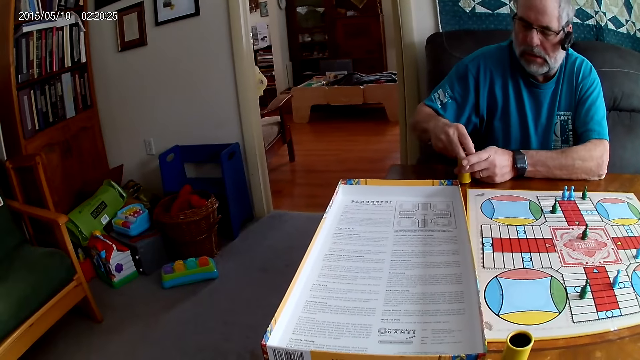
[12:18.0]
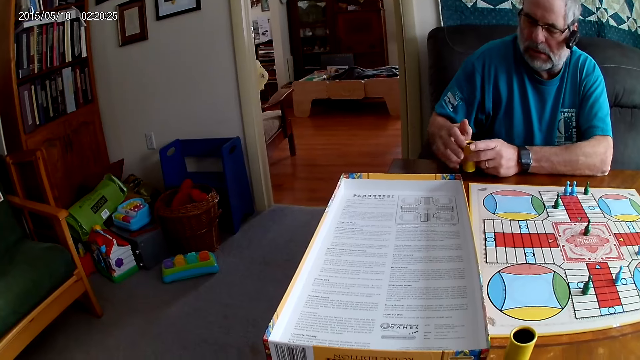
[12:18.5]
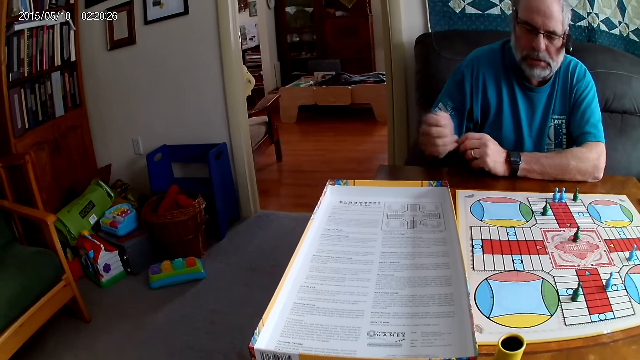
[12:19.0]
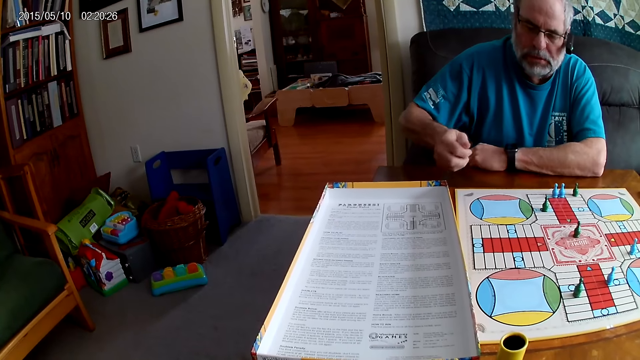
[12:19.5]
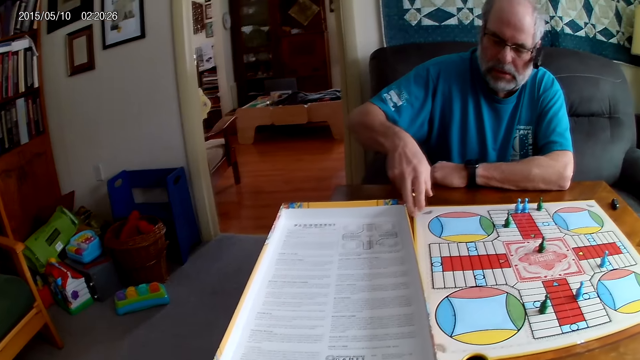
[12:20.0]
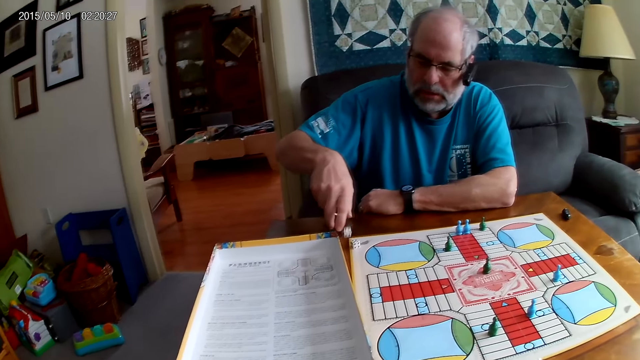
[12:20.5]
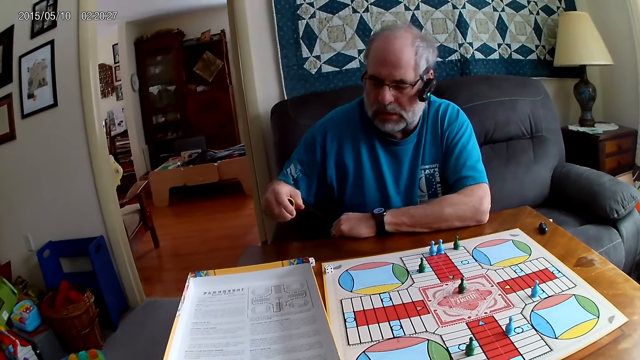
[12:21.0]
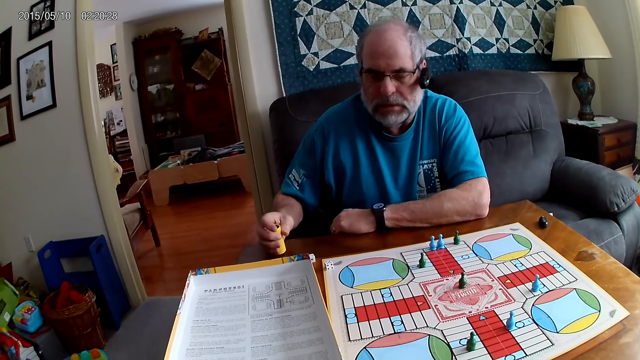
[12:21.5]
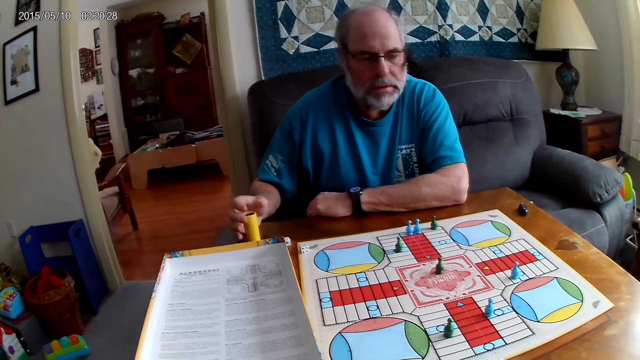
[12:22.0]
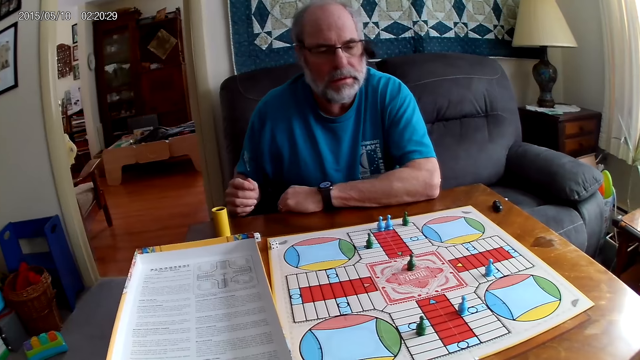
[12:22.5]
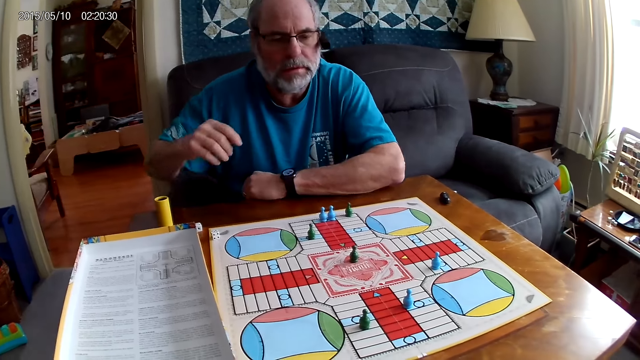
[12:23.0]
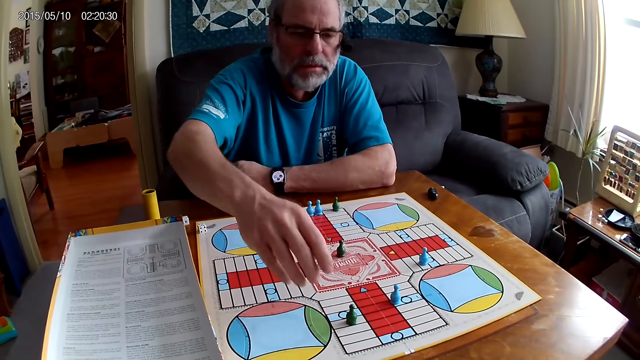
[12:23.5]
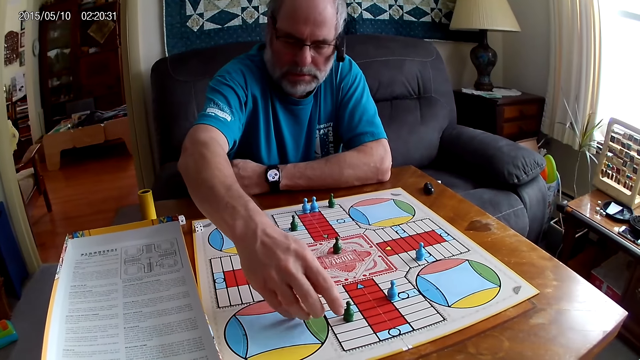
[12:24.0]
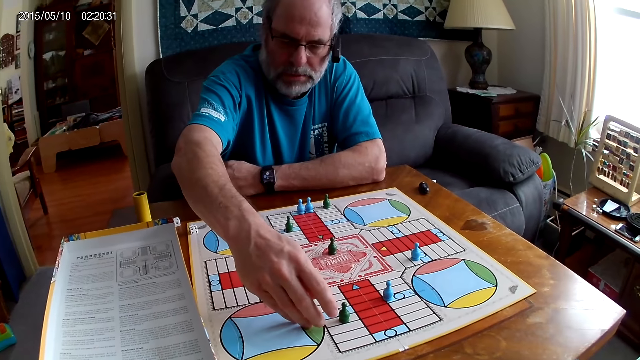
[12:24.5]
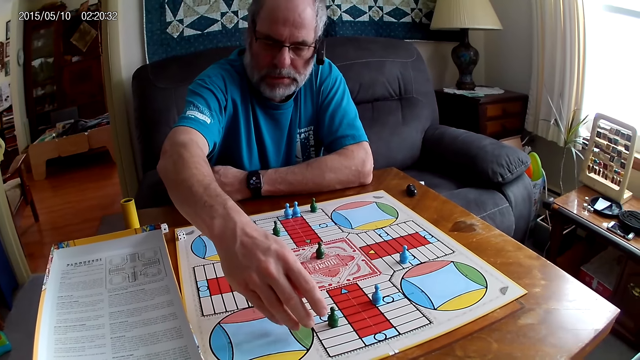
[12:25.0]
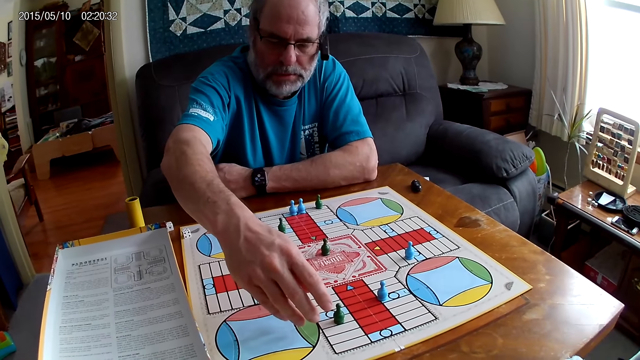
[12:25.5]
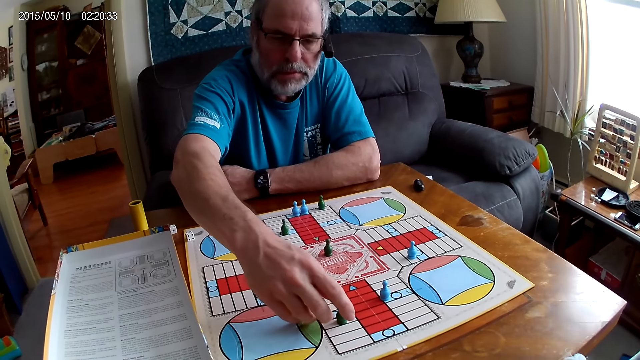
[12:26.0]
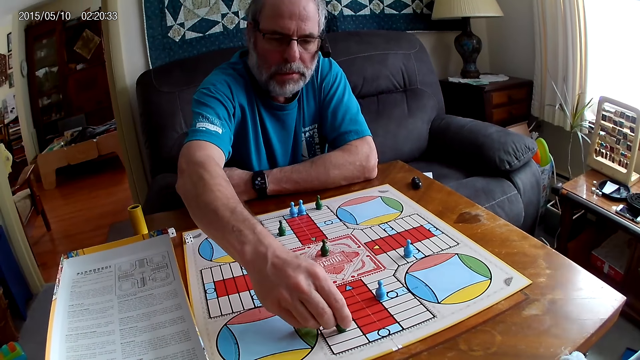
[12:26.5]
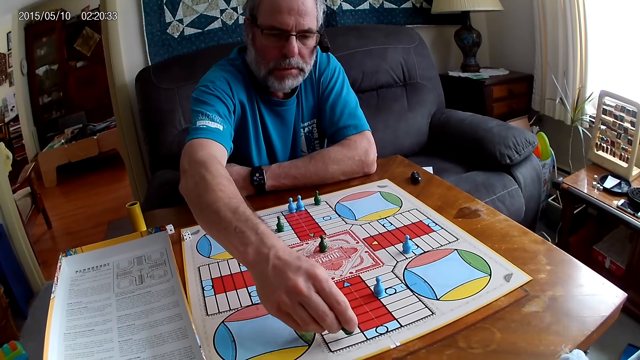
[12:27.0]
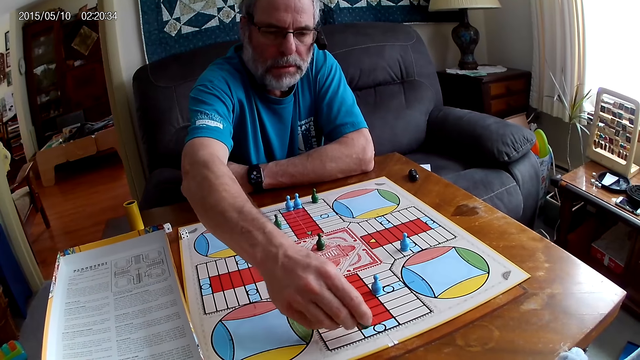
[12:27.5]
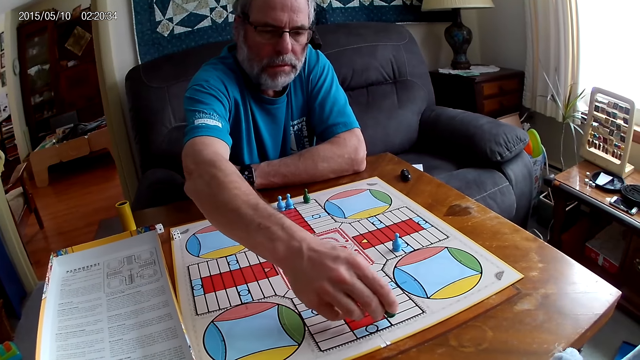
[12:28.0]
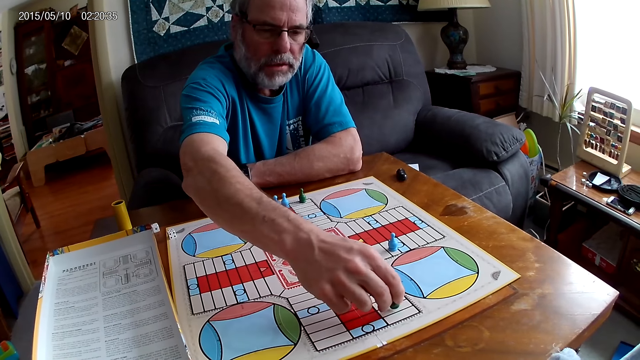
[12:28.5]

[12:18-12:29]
A man puts the dice in a container or dice cup with his right hand. He shuffles the dice in the container with his right hand. He pours the dice in the container on the table with his right hand. He places the dice cup on the table. He looks at the board. He moves a green pawn through some cells on the Ludo board with his right hand.

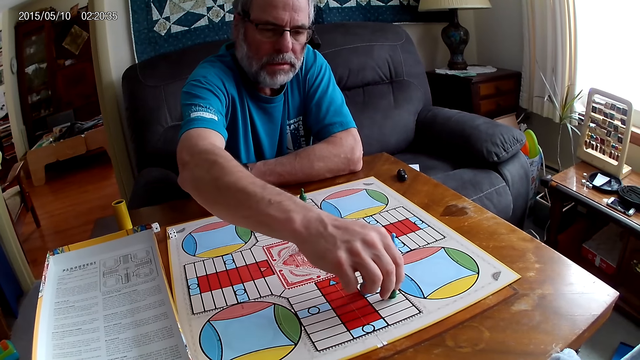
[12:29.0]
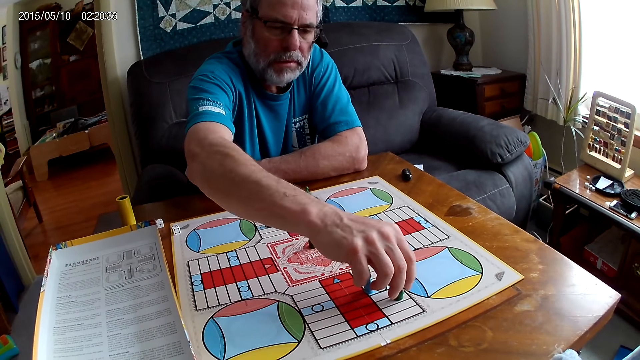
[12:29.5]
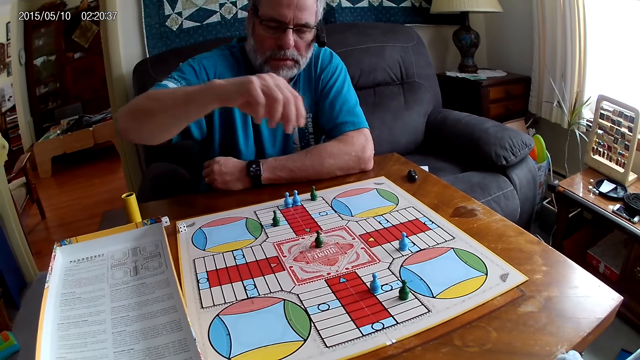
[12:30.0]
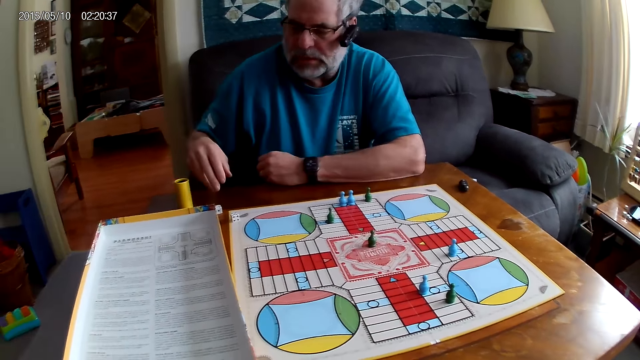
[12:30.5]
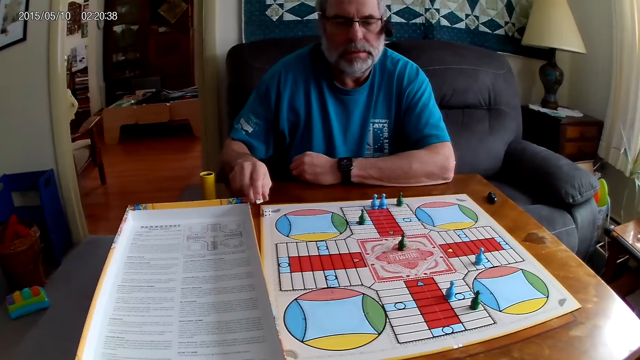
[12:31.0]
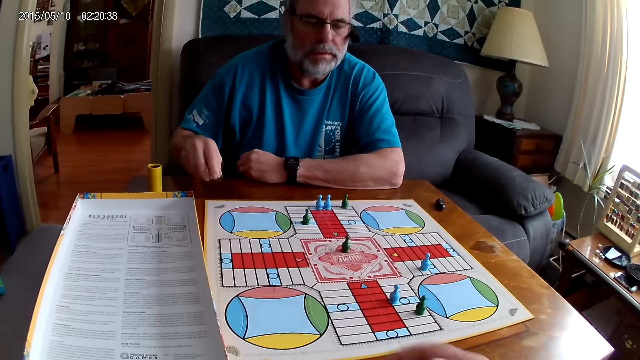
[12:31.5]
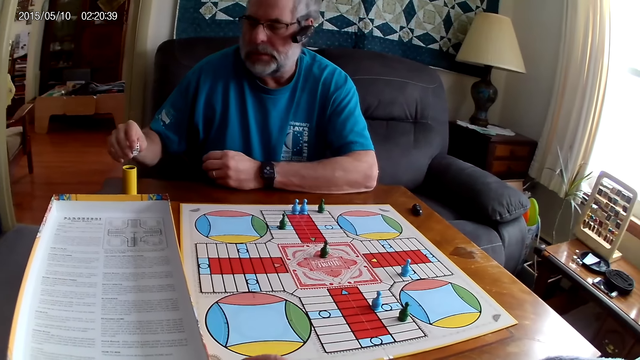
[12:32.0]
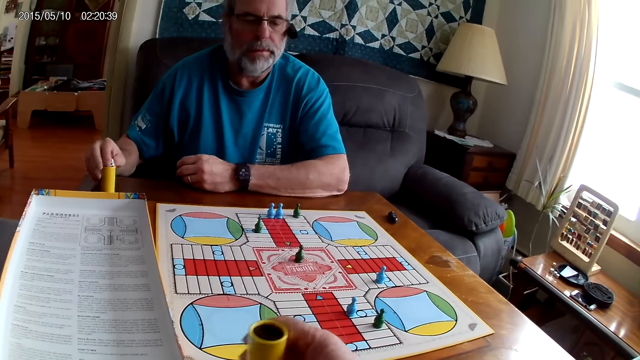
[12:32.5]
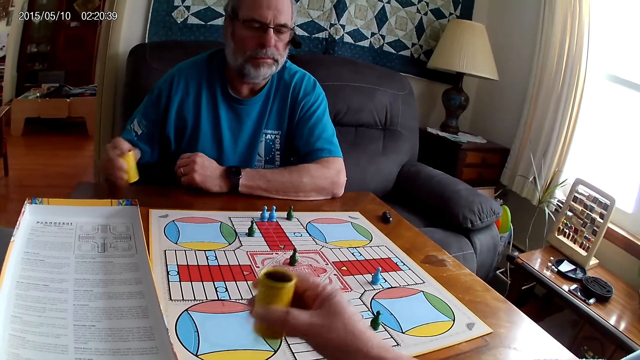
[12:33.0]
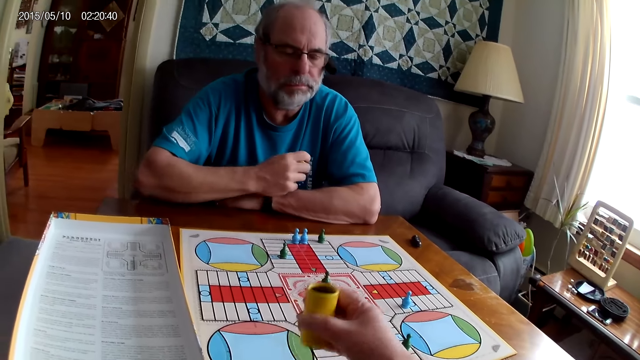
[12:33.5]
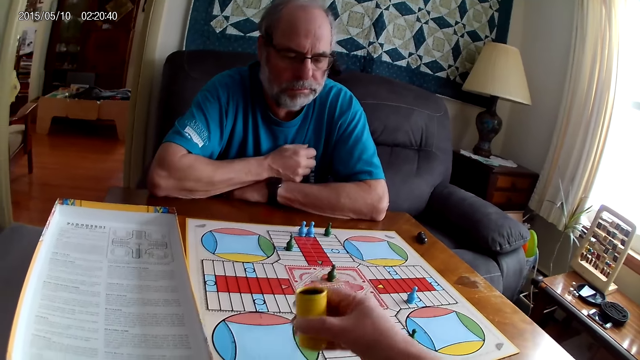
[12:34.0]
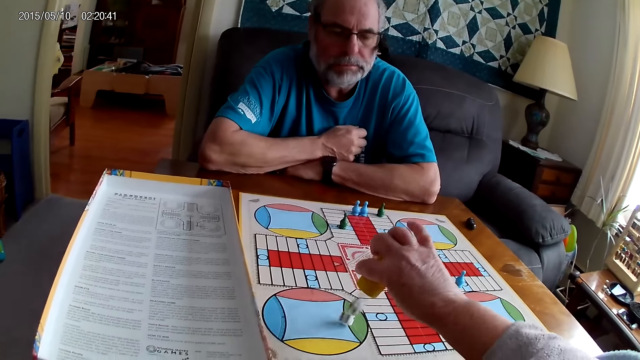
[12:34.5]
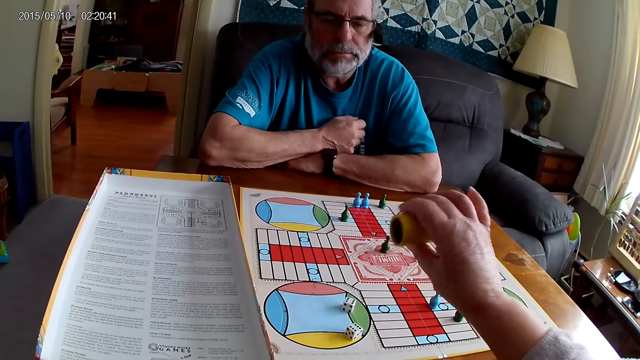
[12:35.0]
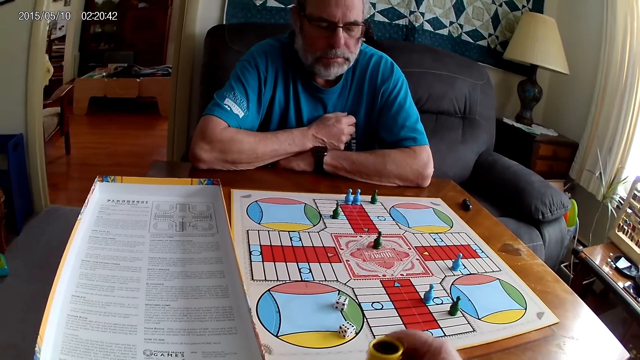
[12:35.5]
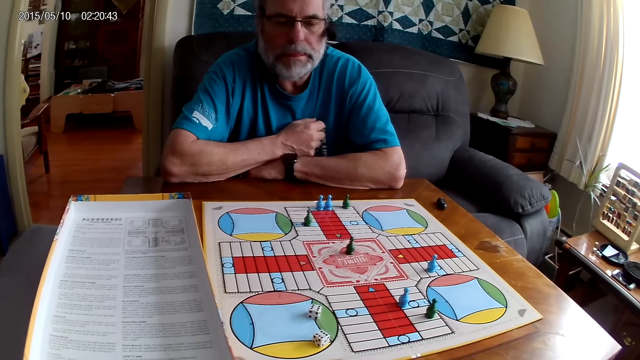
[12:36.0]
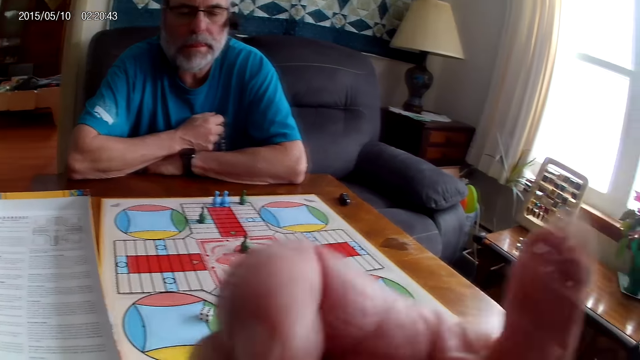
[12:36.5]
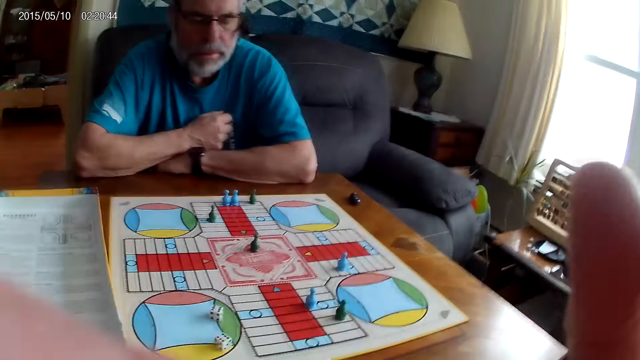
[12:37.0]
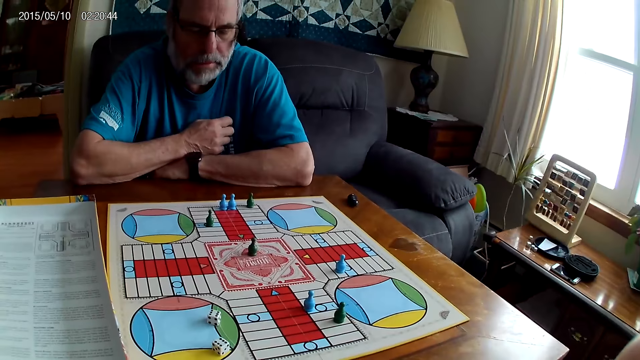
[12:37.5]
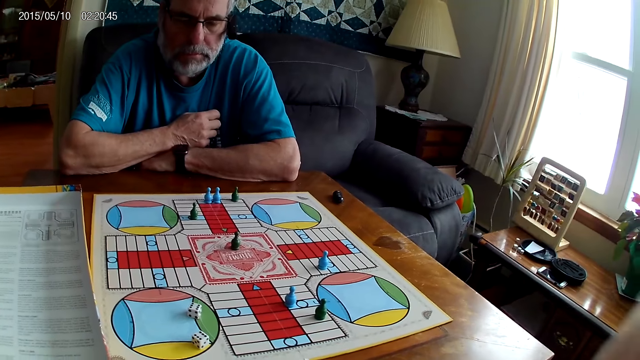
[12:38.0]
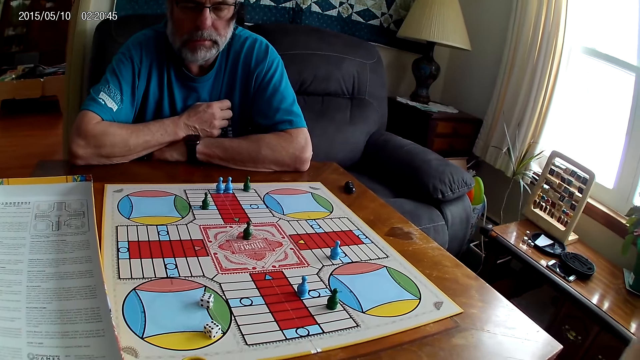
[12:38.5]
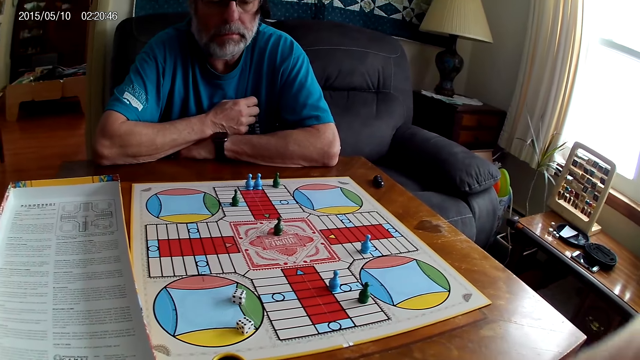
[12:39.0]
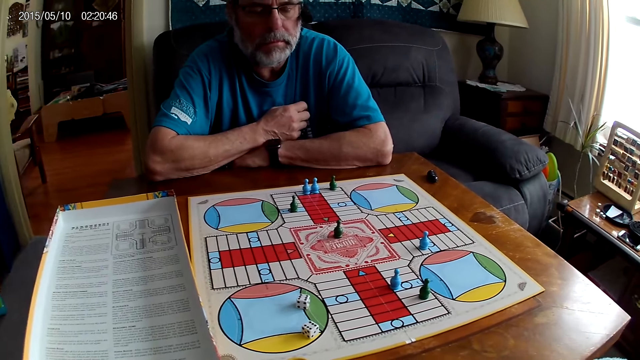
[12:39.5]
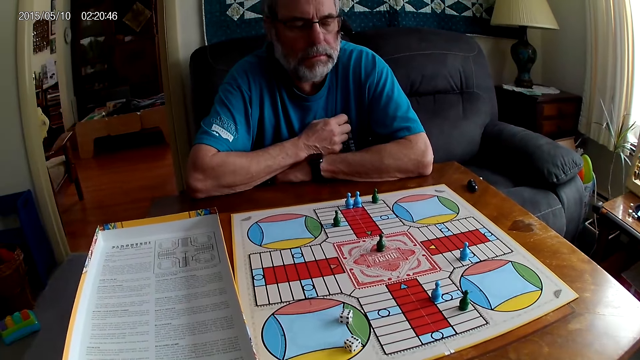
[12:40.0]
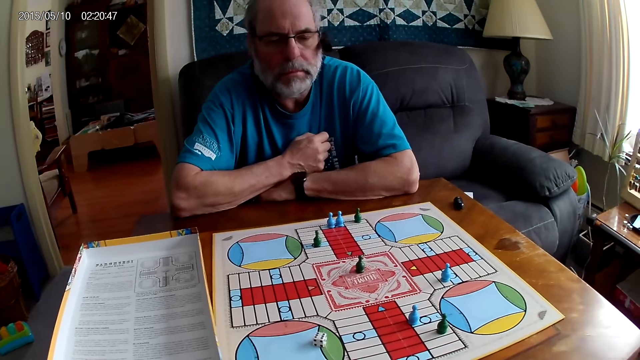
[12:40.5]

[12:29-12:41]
A man picks up a dice on the Ludo board with his right hand. He puts the dice in a container or dice cup with his right hand. The camera wearer shuffles the dice in the container with her right hand. She pours the dice in the container on the Ludo board with her right hand. She lays the dice cup aside. She cleans her face with her right hand. She touches the camera. She converses with the man.
